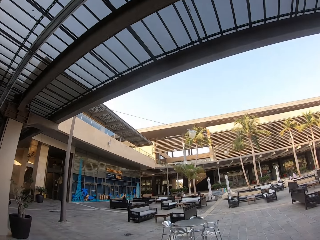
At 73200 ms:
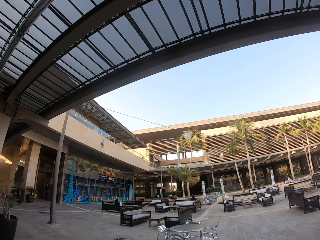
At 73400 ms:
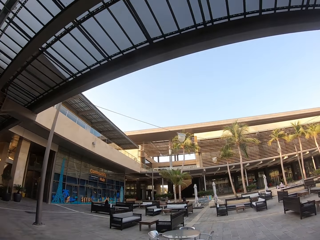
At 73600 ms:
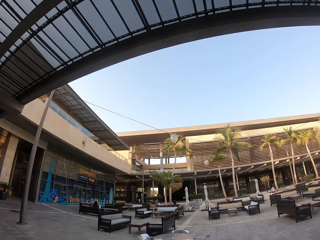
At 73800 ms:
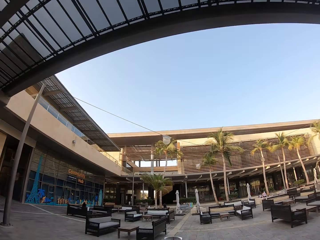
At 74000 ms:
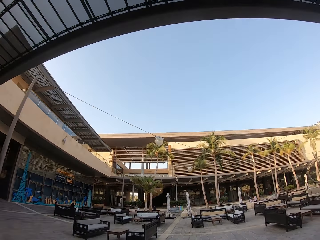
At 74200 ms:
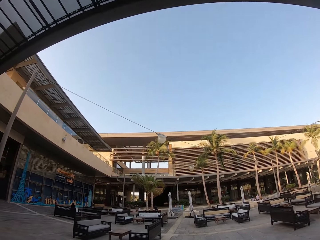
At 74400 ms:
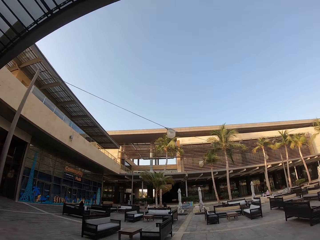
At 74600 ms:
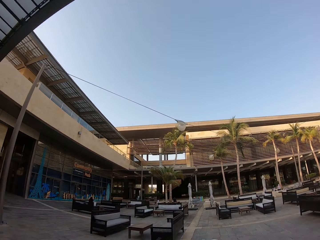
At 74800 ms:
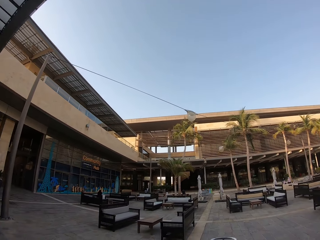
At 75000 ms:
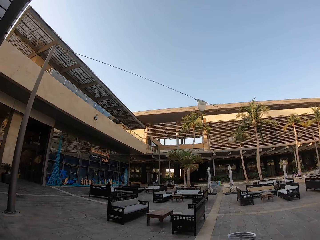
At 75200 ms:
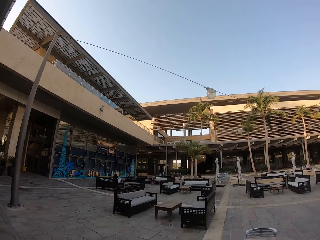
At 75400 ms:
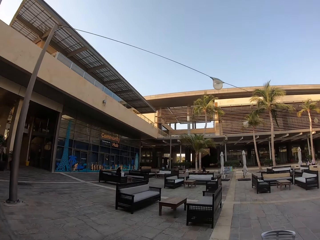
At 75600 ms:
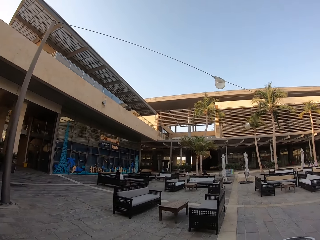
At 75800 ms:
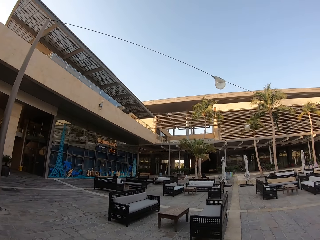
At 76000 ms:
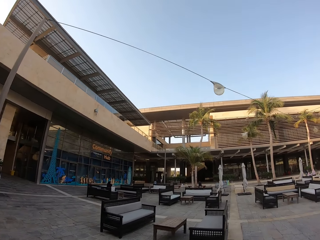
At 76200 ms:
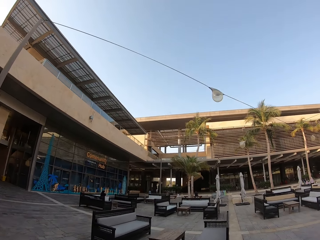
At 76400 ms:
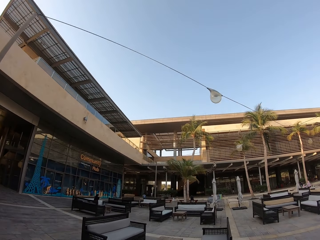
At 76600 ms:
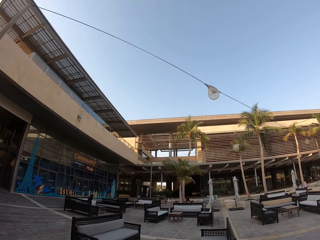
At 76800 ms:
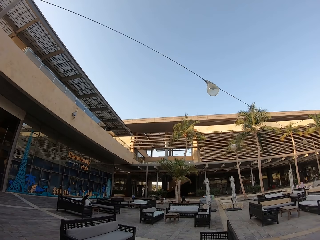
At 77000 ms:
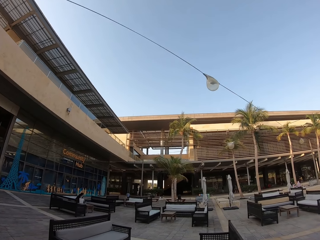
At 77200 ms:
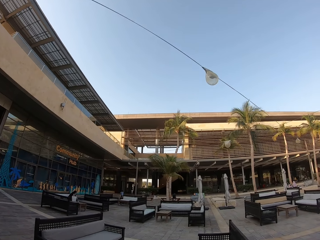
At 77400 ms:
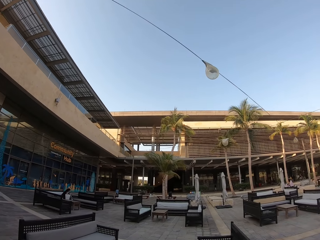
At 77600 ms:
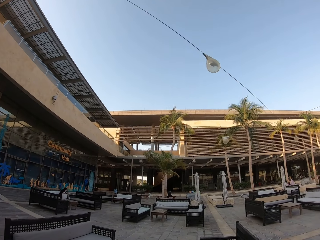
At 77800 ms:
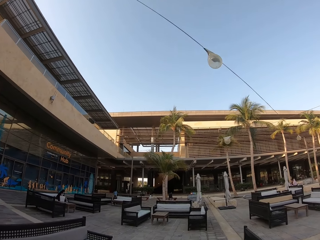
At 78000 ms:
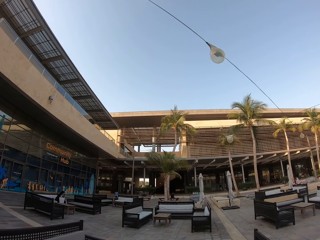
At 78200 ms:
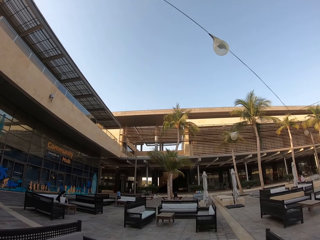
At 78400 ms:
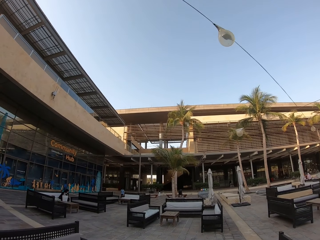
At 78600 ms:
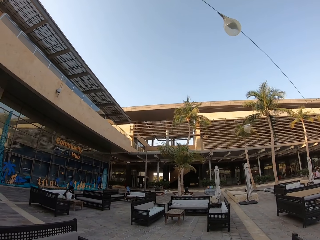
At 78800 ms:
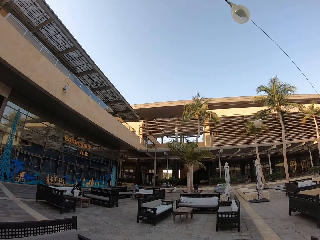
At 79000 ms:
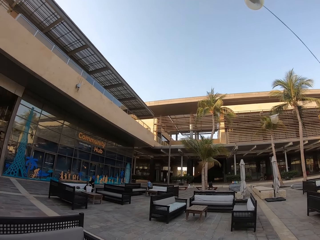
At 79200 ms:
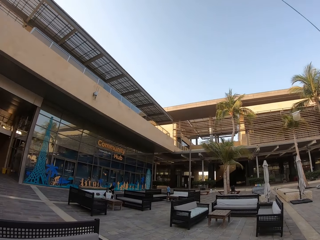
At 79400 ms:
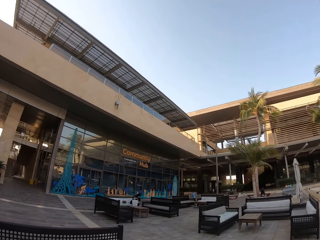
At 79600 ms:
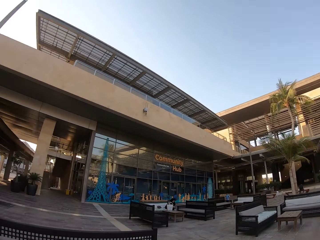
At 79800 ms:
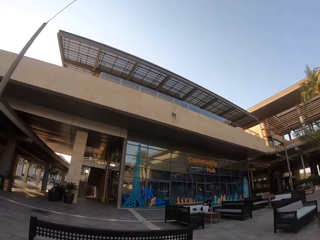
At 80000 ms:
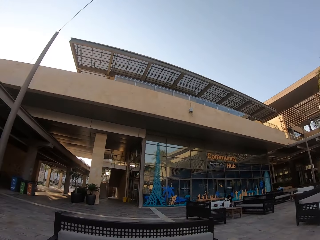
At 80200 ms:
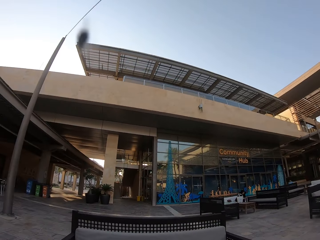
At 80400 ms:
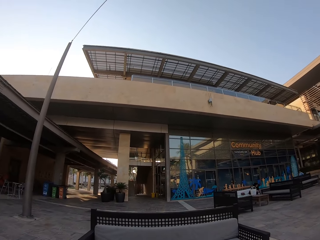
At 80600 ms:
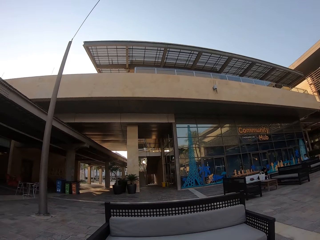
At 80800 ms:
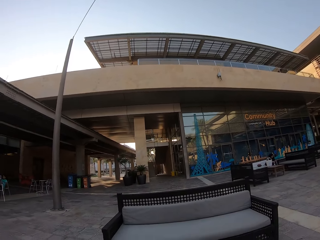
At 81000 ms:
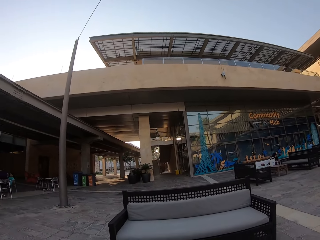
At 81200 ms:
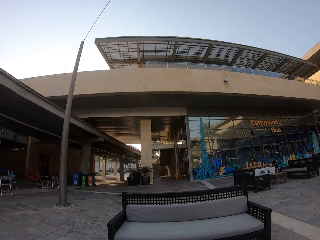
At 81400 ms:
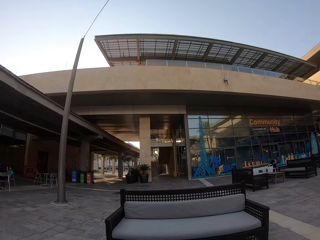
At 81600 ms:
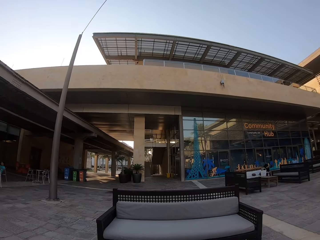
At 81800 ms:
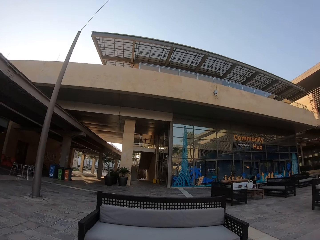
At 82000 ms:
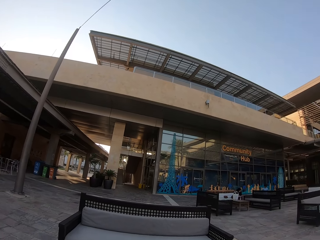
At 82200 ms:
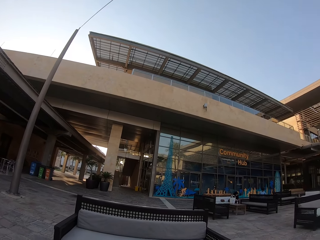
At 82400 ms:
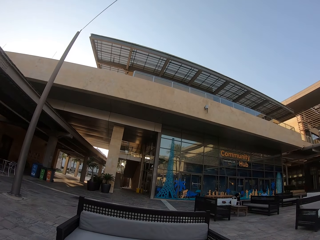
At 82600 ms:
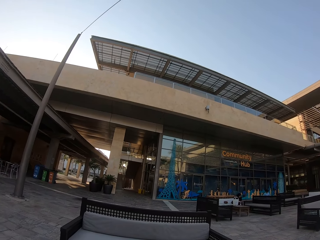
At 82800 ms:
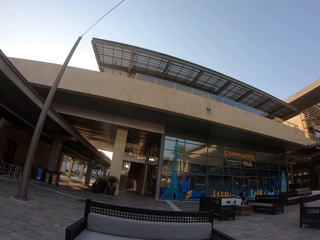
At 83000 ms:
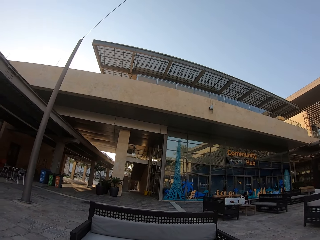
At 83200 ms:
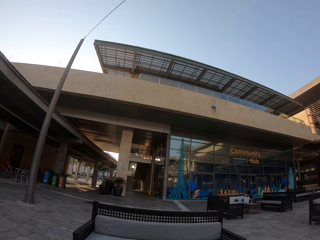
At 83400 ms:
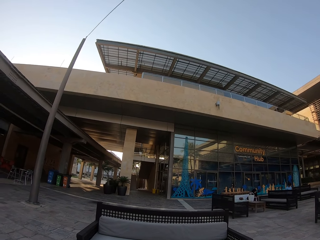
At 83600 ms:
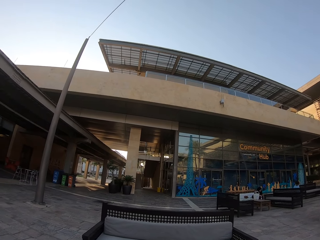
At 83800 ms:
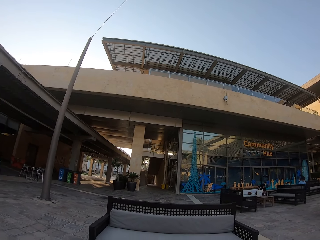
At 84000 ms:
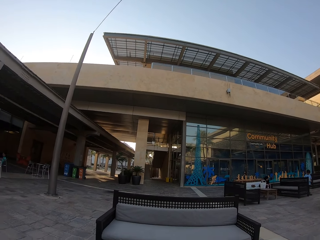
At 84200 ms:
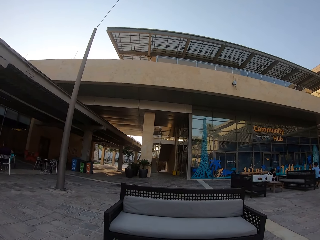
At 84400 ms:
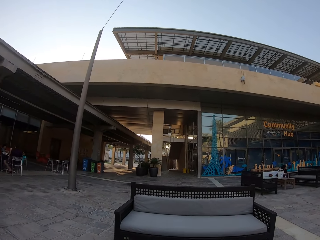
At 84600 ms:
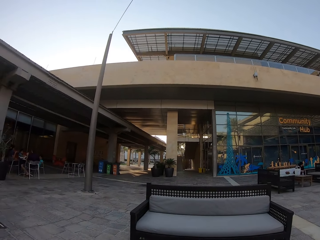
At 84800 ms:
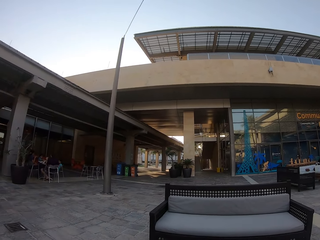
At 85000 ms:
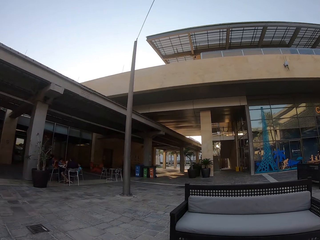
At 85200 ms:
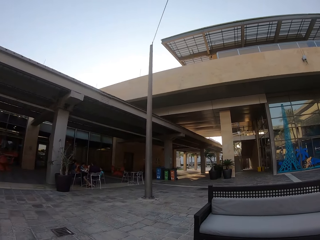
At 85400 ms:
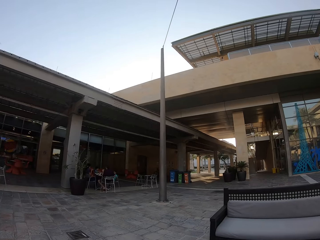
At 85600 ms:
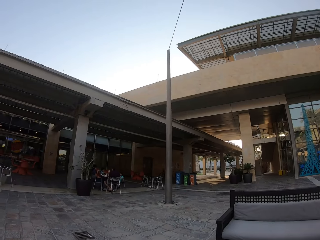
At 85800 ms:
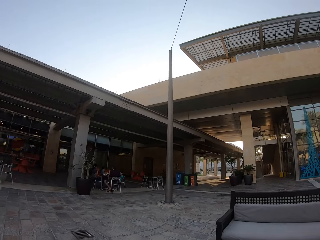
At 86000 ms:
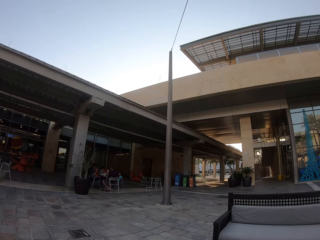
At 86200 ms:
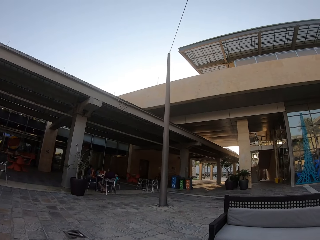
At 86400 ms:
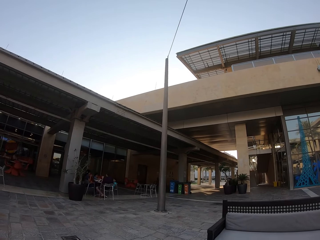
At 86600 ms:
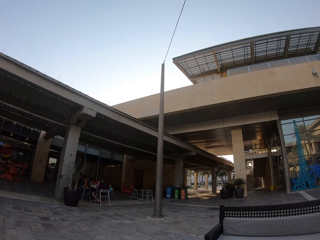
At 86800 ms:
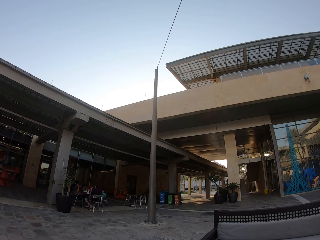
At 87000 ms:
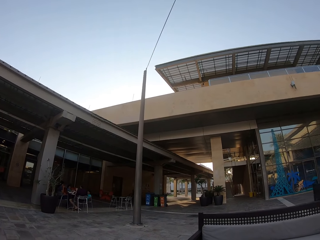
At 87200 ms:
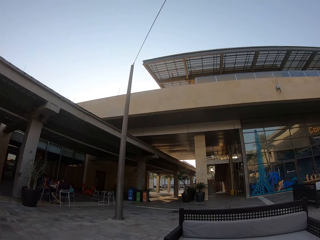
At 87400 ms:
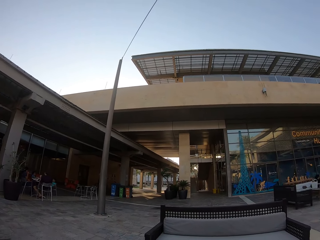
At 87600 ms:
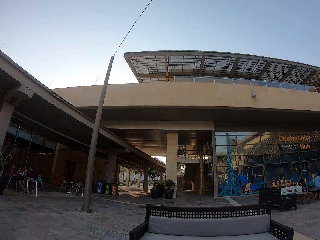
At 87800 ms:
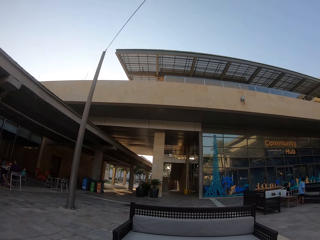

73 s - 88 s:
The camera wearer sits on the seat outside on the sofa. They stop walking. They look around.

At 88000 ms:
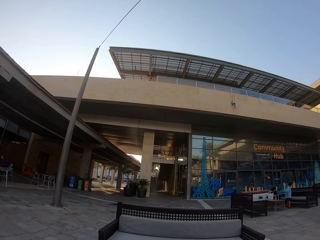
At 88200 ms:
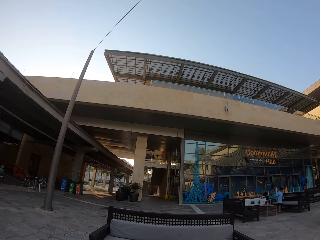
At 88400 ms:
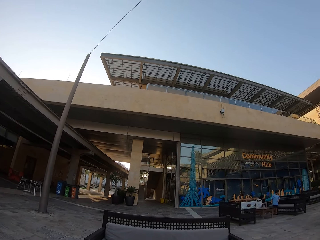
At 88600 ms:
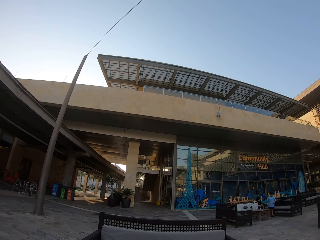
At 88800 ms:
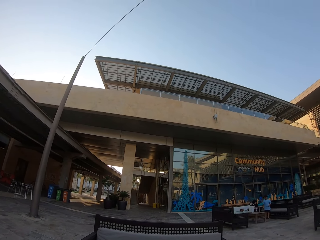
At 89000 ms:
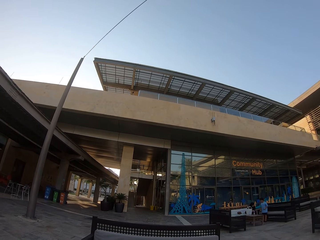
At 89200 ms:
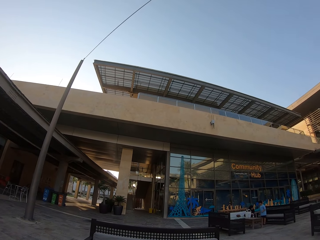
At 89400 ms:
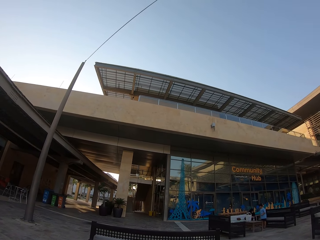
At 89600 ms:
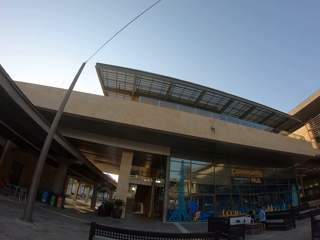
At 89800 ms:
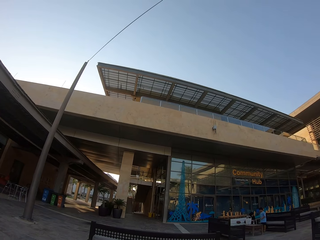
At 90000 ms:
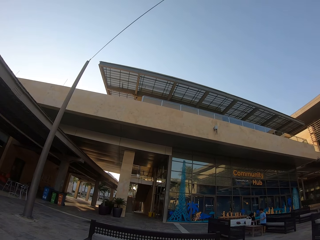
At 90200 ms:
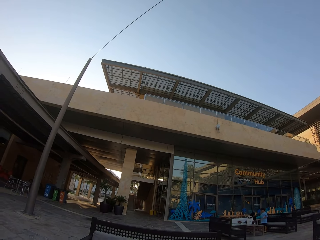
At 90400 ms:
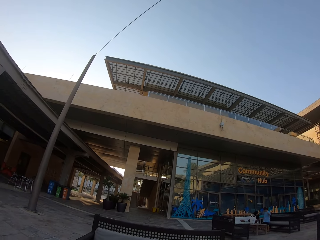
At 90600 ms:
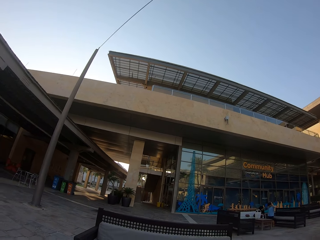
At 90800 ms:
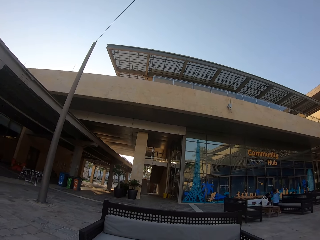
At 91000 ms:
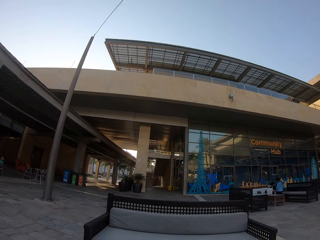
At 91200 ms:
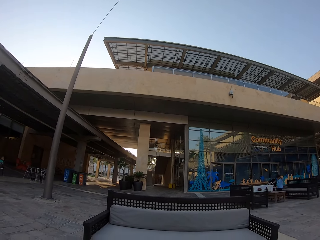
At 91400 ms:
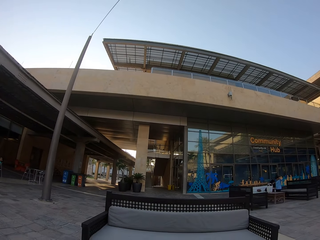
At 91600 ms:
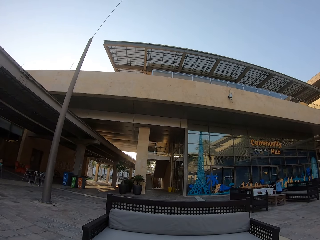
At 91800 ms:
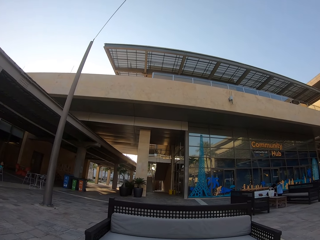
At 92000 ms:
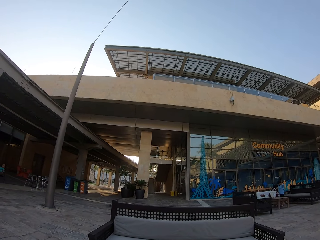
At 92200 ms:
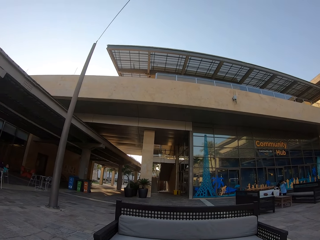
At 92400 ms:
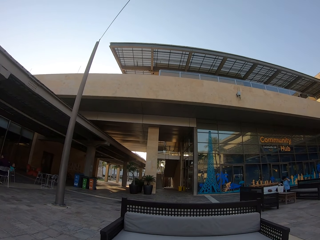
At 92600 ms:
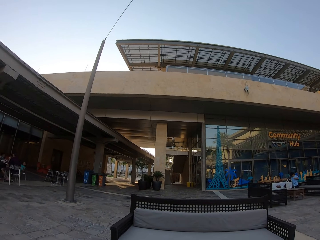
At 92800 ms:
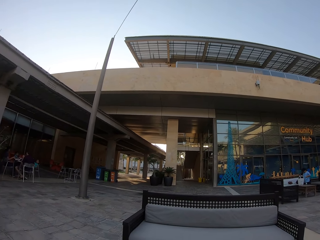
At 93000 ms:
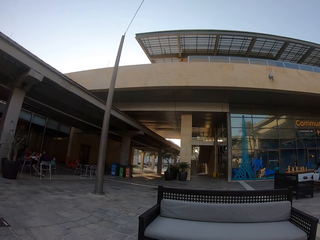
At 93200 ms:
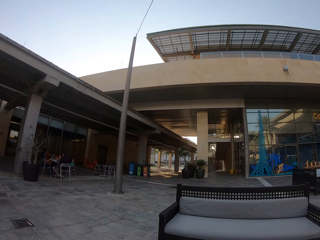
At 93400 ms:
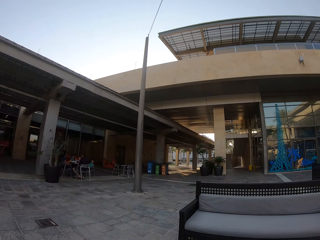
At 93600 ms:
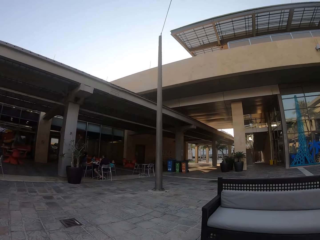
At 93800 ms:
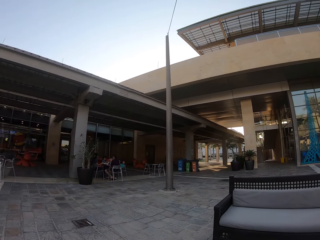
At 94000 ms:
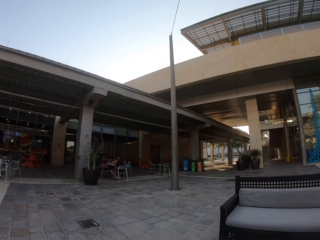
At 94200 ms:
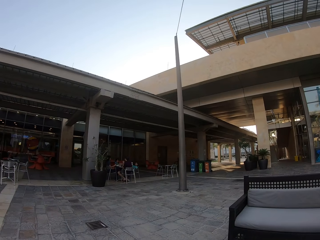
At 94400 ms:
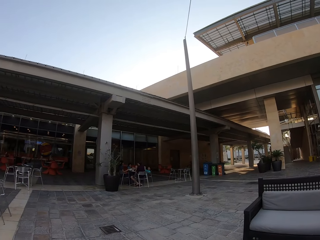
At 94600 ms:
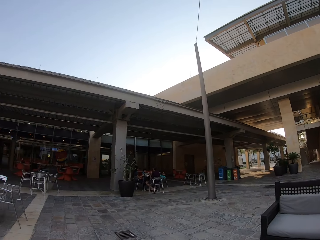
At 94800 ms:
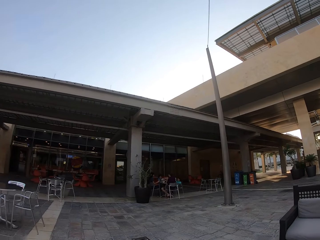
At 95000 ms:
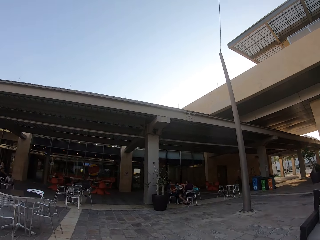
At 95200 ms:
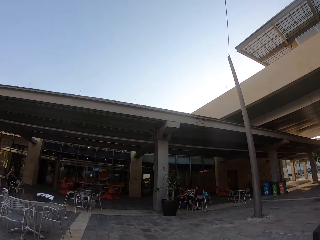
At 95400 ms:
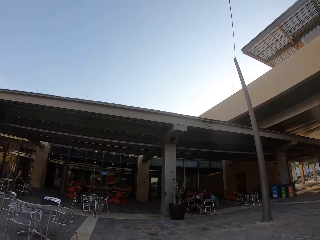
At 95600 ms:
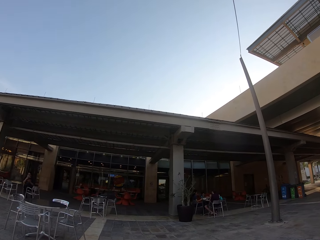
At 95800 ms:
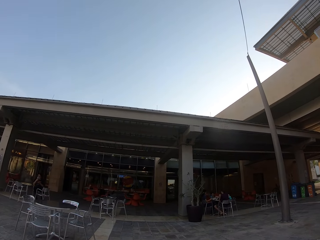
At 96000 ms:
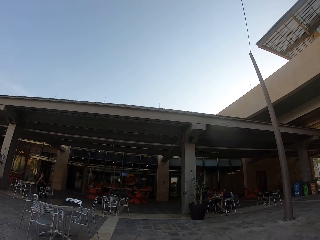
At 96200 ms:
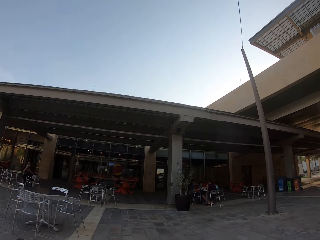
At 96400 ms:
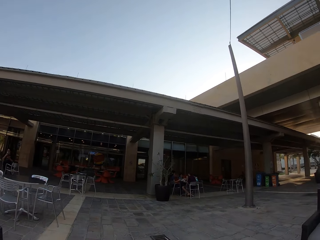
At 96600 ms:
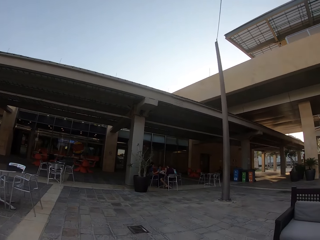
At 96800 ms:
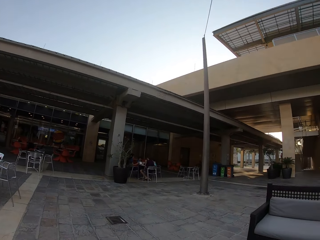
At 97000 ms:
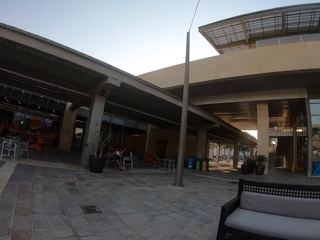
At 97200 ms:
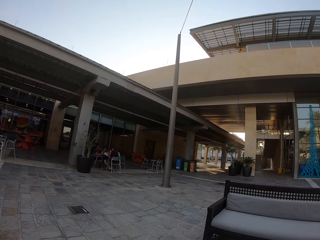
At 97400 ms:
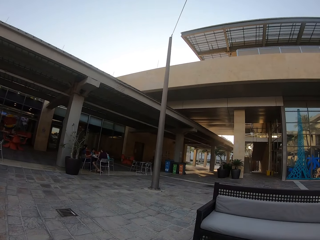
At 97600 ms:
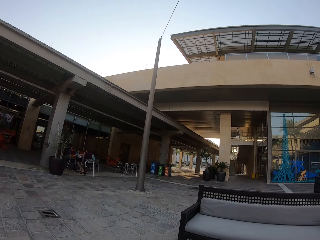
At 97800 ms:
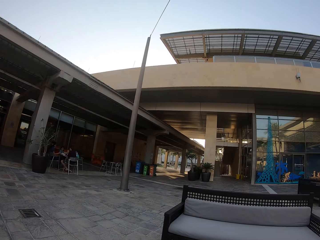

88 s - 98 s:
The camera wearer looks at a lady and a boy. They look at people talking. They look at a man sitting.
